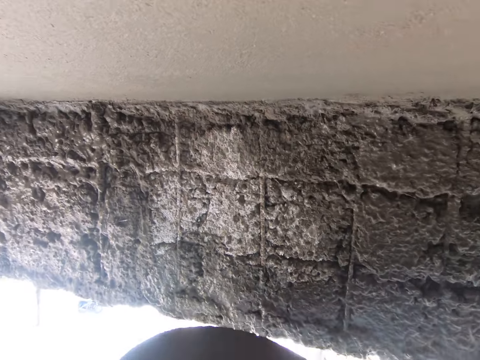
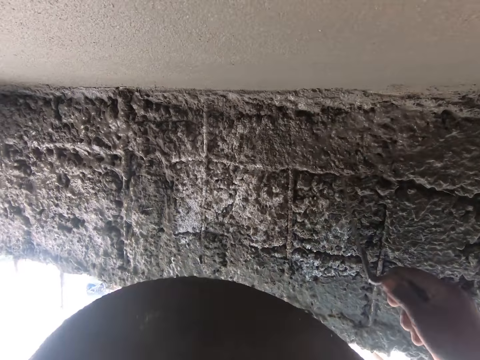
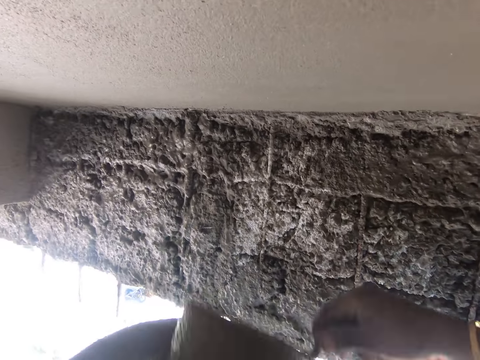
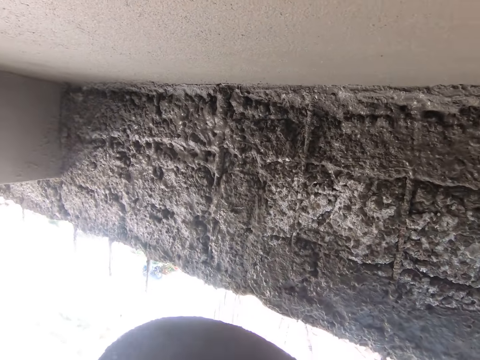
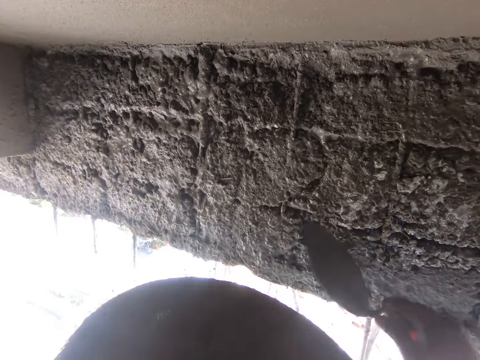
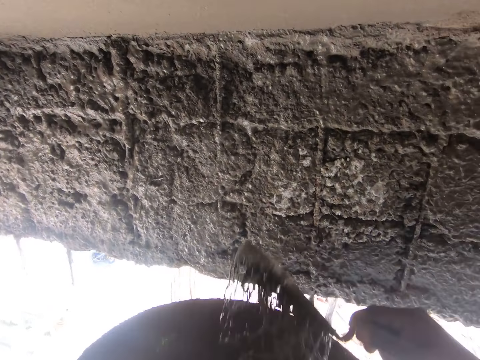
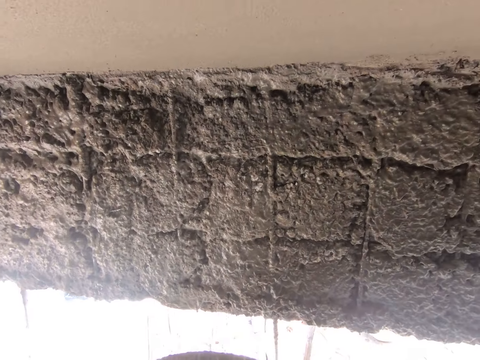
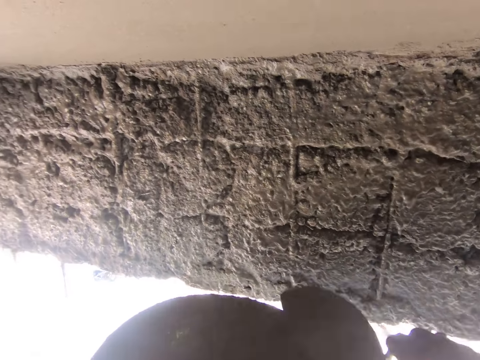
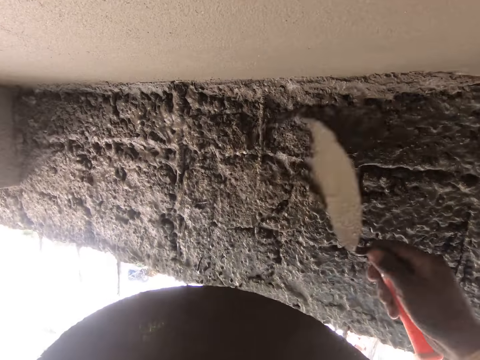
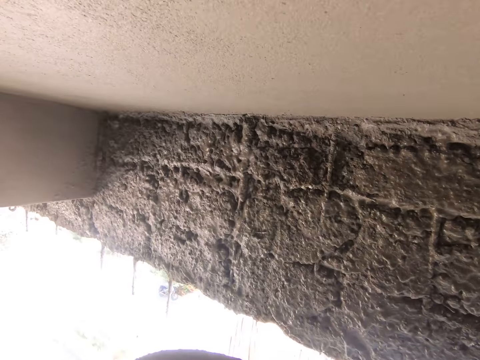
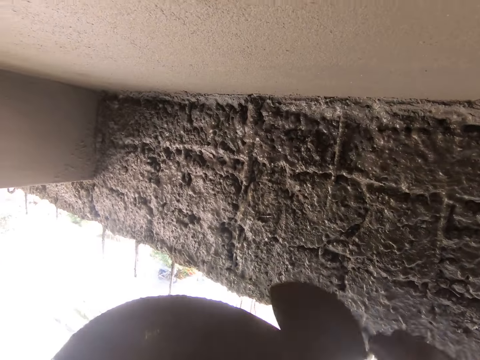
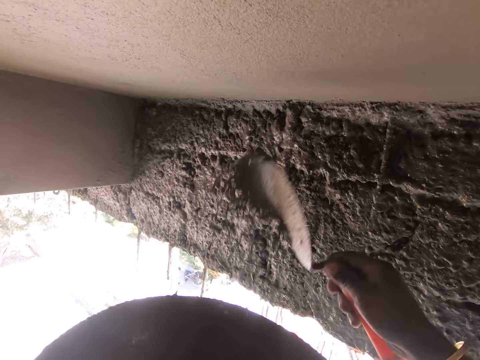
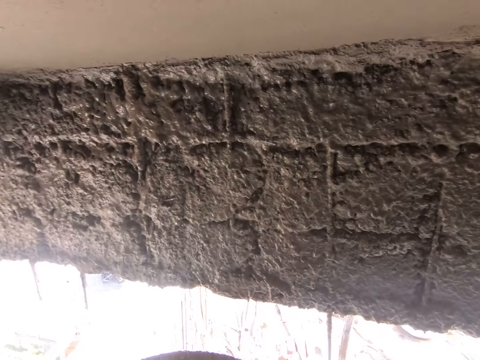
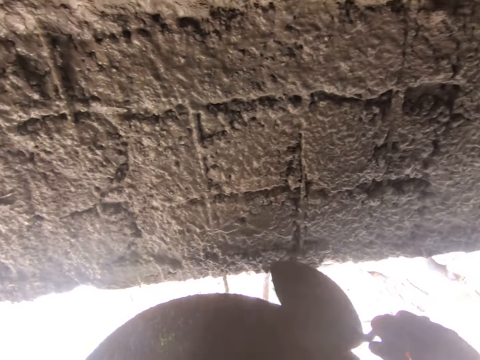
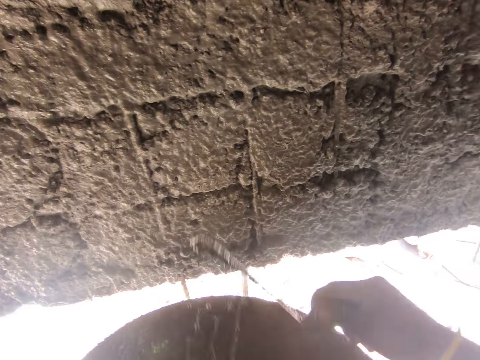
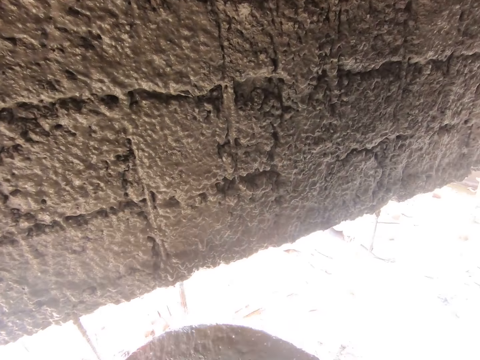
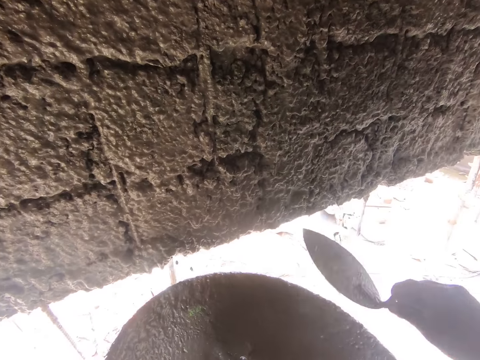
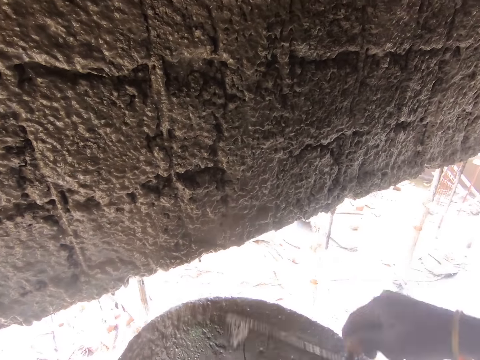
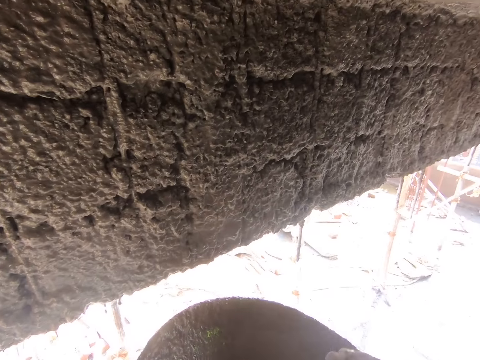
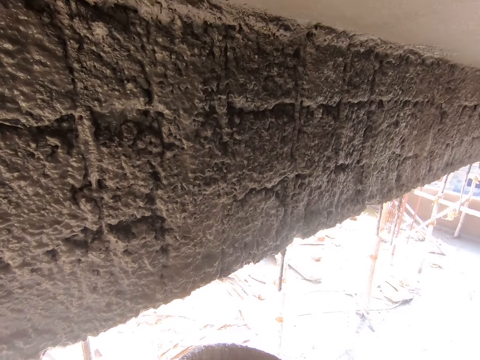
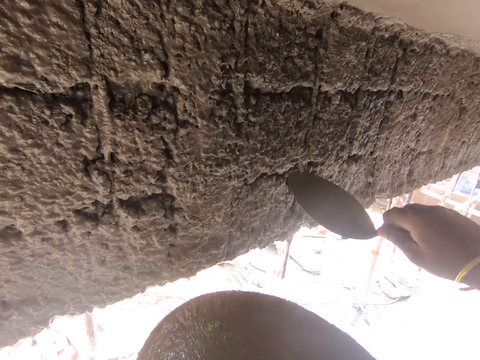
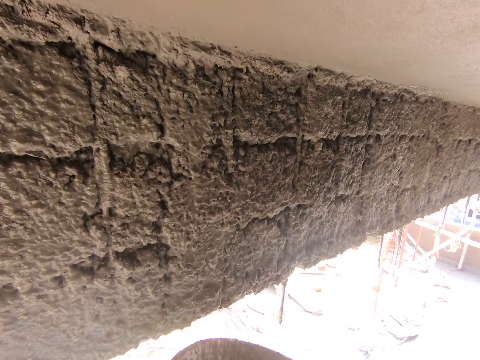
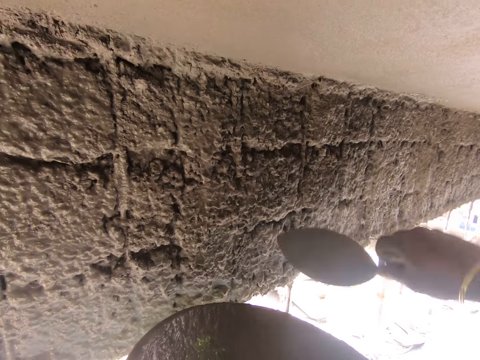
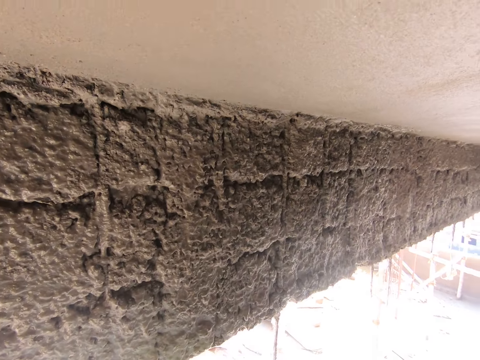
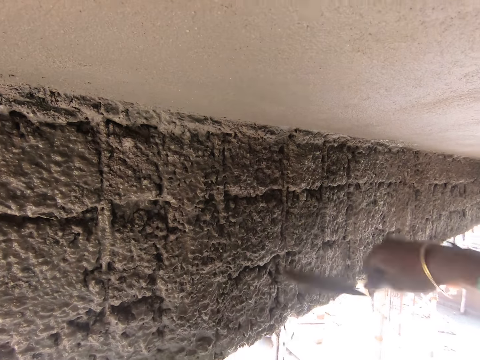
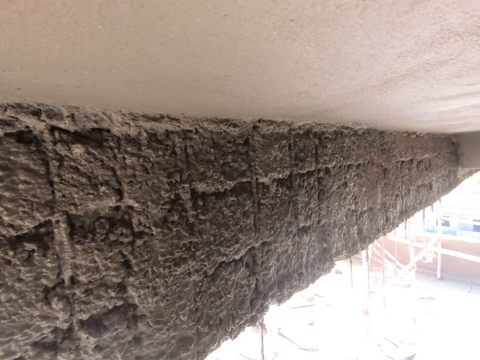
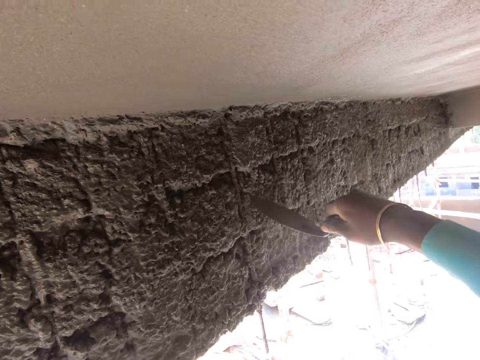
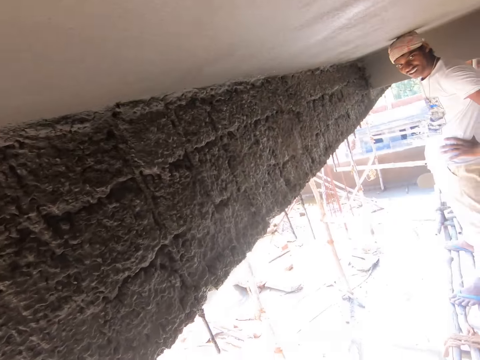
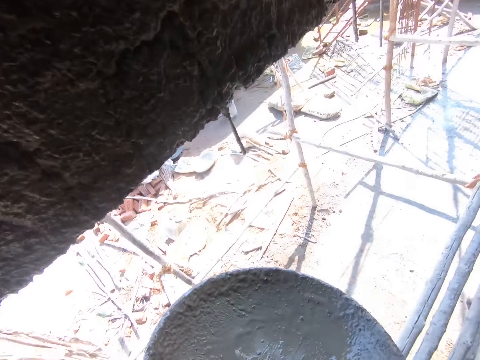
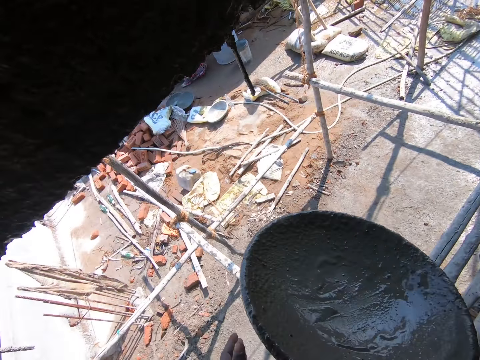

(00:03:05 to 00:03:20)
The camera wearer pours the water on the wall with the trowel in his right hand. He scoops water from the head pan in his left hand with the trowel in his right hand. He pours the water on the wall with the trowel in his right hand. He scoops water from the head pan in his left hand with the trowel in his right hand. He pours the water on the wall with the trowel in his right hand. He scoops water from the head pan in his left hand with the trowel in his right hand. He pours the water on the wall with the trowel in his right hand. He scoops water from the head pan in his left hand with the trowel in his right hand. He pours the water on the wall with the trowel in his right hand. He scoops water from the head pan in his left hand with the trowel in his right hand. He pours the water on the wall with the trowel in his right hand. He scoops water from the head pan in his left hand with the trowel in his right hand. He pours the water on the wall with the trowel in his right hand. He scoops water from the head pan in his left hand with the trowel in his right hand. He pours the water on the wall with the trowel in his right hand. He scoops water from the head pan in his left hand with the trowel in his right hand. He pours the water on the wall with the trowel in his right hand. He scoops water from the head pan in his left hand with the trowel in his right hand. He pours the water on the wall with the trowel in his right hand. He scoops water from the head pan in his left hand with the trowel in his right hand. He pours the water on the wall with the trowel in his right hand. He scoops water from the head pan in his left hand with the trowel in his right hand. He pours the water on the wall with the trowel in his right hand. He scoops water from the head pan in his left hand with the trowel in his right hand. He pours the water on the wall with the trowel in his right hand. He scoops water from the head pan in his left hand with the trowel in his right hand. He pours the water on the wall with the trowel in his right hand. He scoops water from the head pan in his left hand with the trowel in his right hand. He pours the water on the wall with the trowel in his right hand. He scoops water from the head pan in his left hand with the trowel in his right hand. He pours the water on the wall with the trowel in his right hand. He scoops water from the head pan in his left hand with the trowel in his right hand. He pours the water on the wall with the trowel in his right hand.

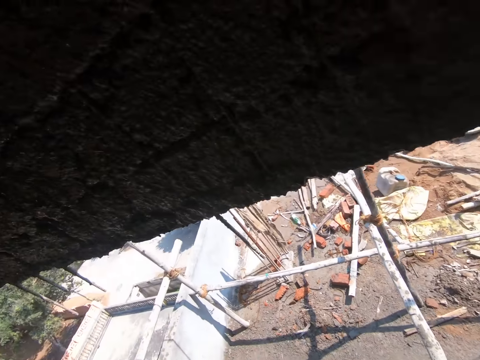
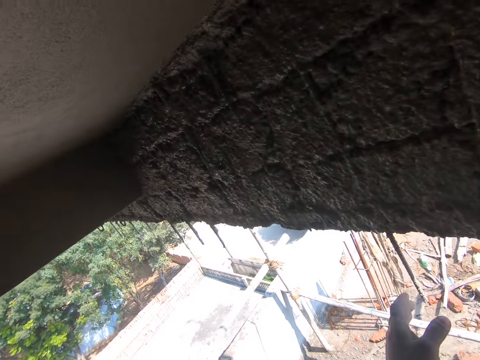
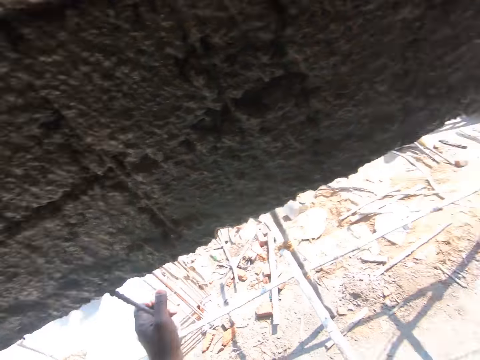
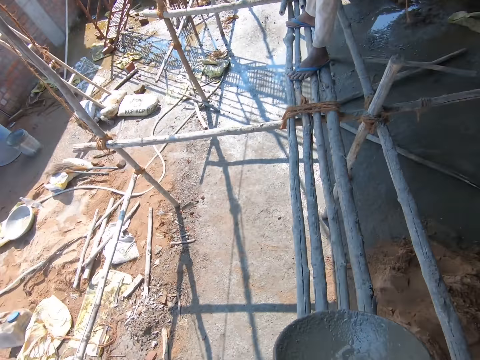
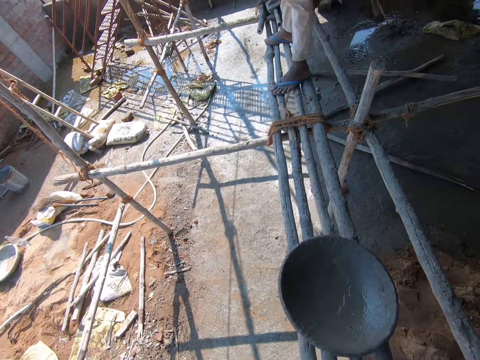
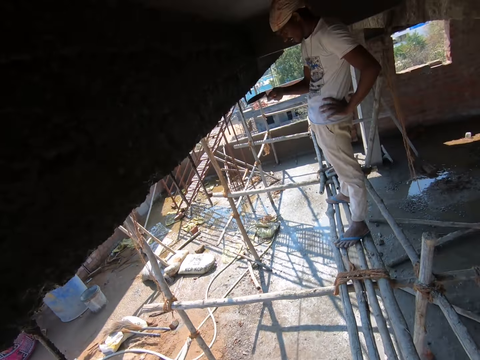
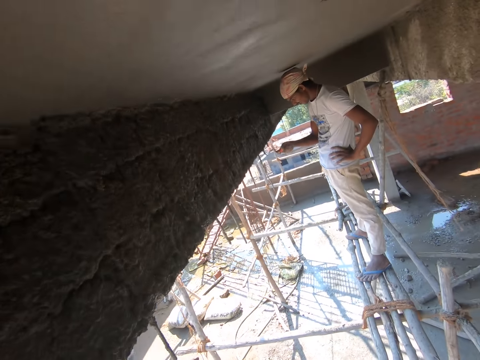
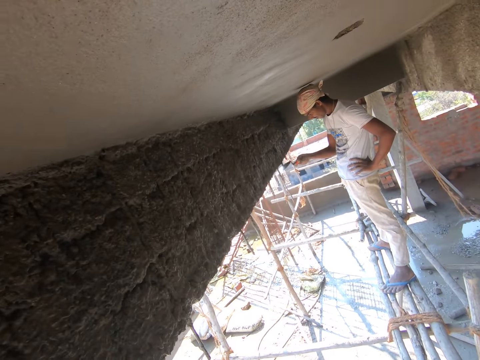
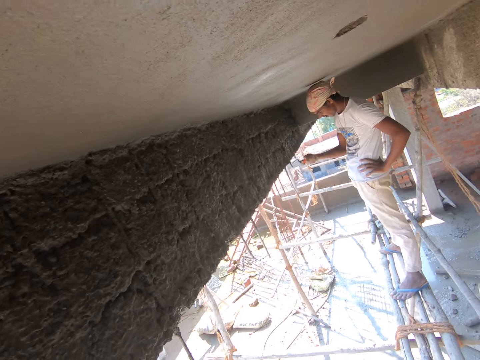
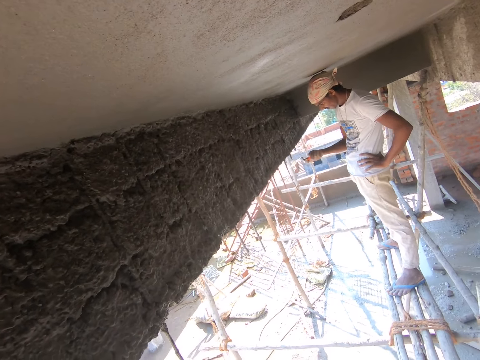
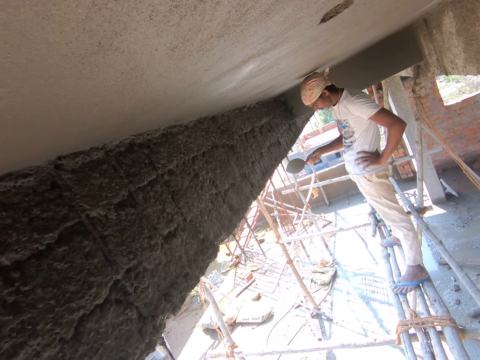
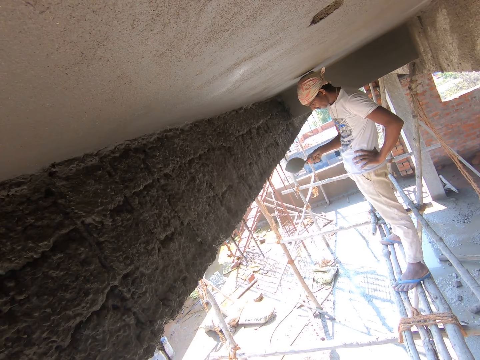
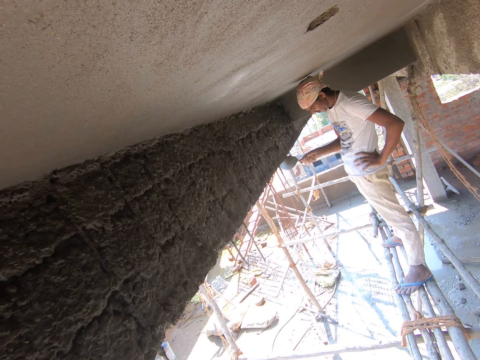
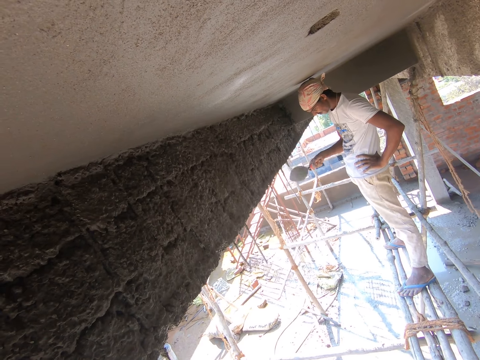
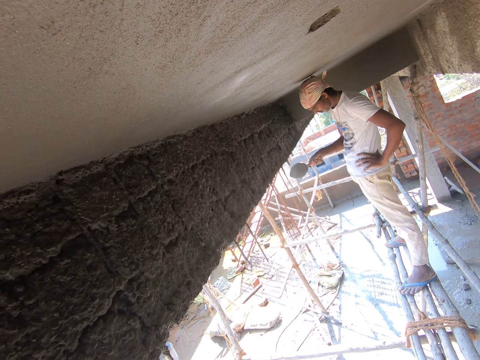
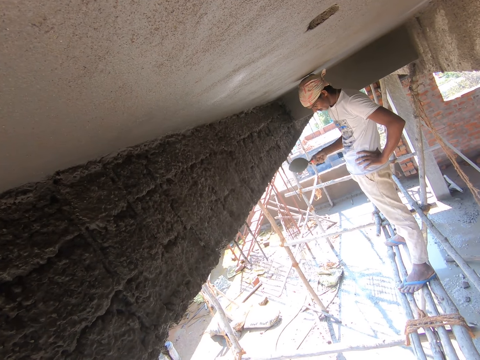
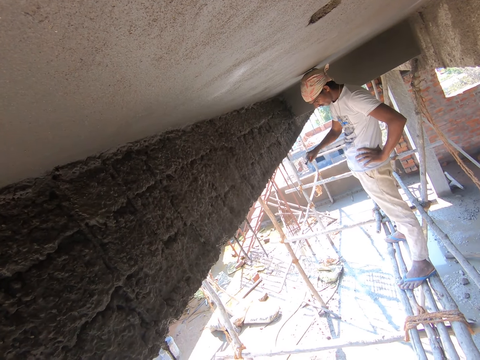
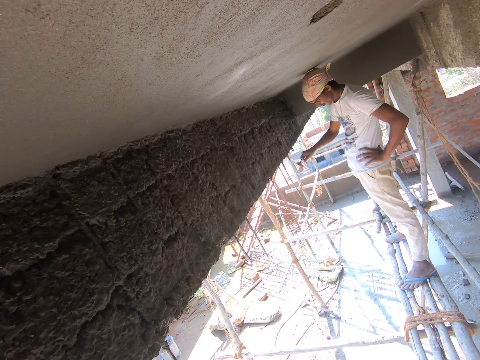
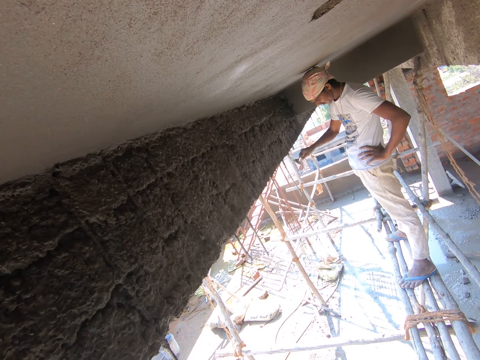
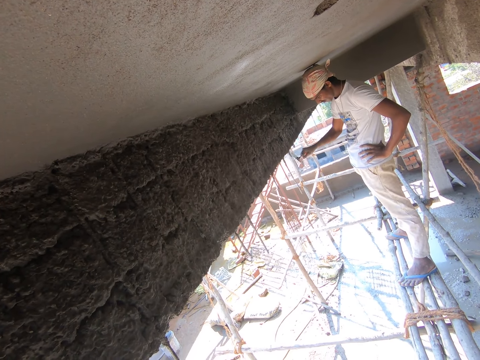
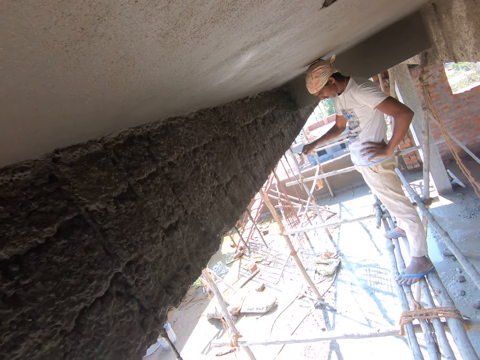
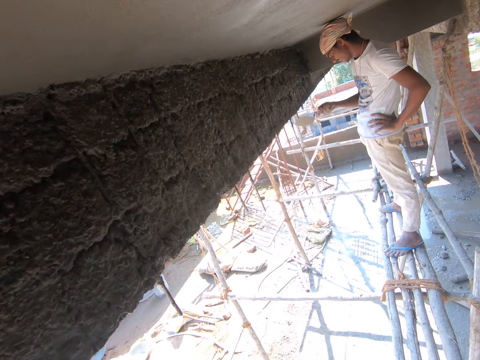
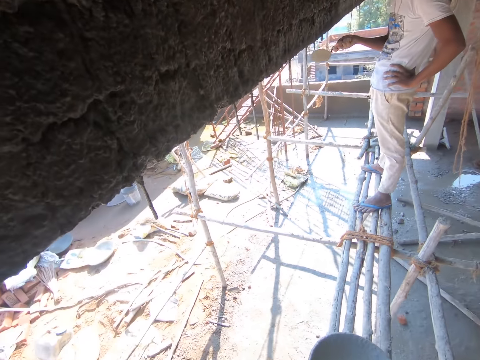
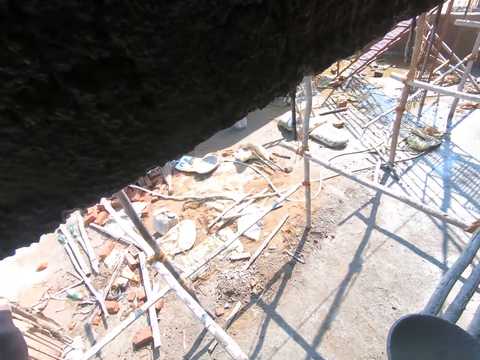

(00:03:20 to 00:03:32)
The camera wearer holds an iron in the wall with his left hand. He drops the head pan on the bamboo scaffolding with his left hand. The man hits the iron with the trowel in his right hand.
